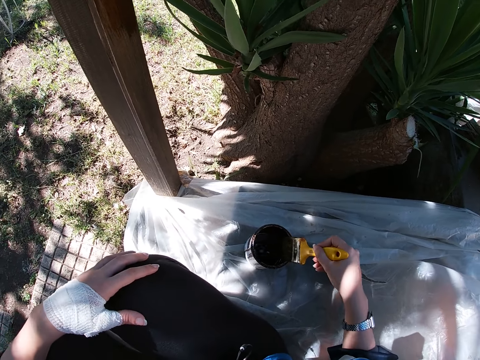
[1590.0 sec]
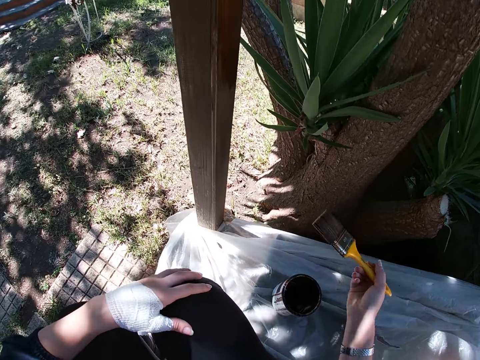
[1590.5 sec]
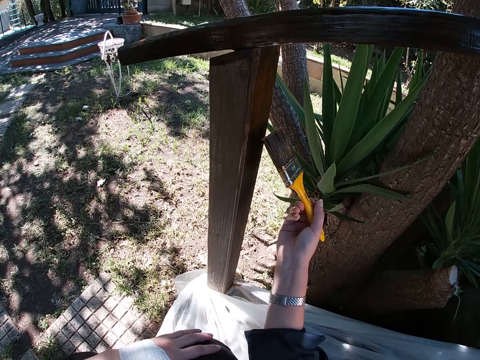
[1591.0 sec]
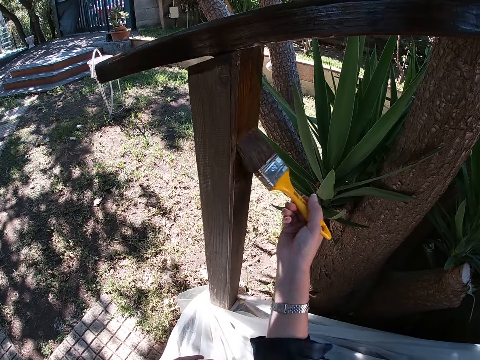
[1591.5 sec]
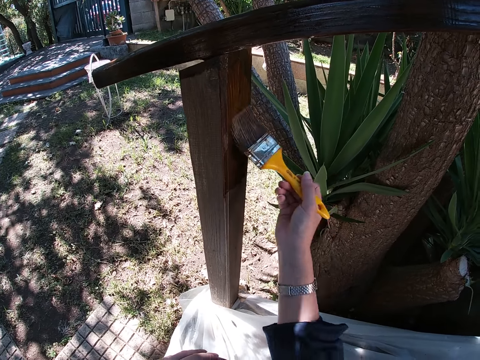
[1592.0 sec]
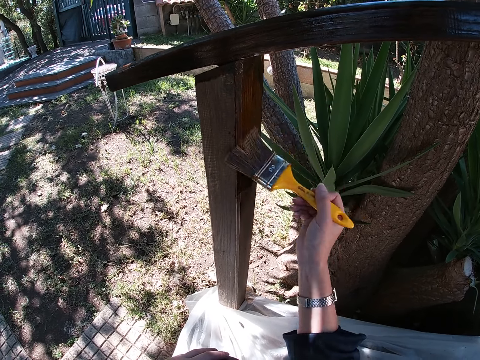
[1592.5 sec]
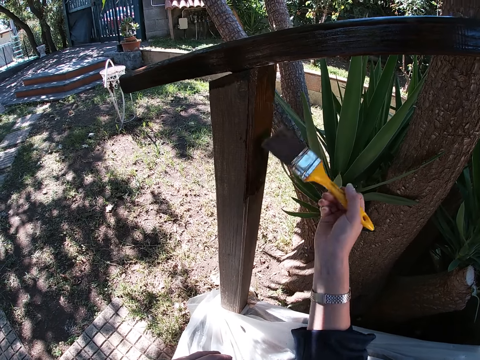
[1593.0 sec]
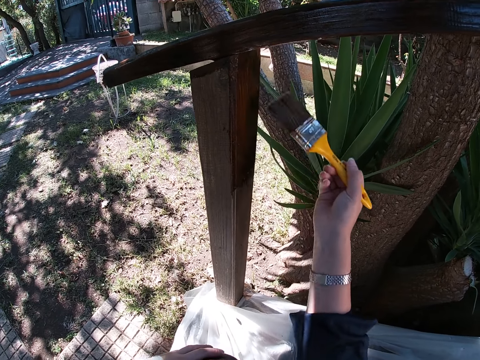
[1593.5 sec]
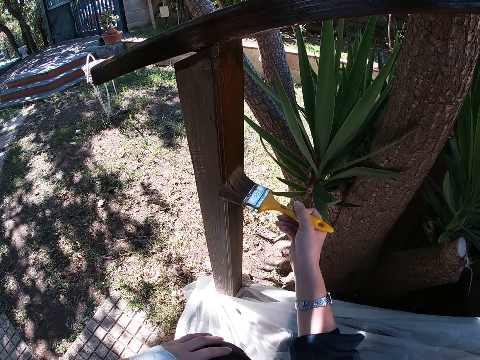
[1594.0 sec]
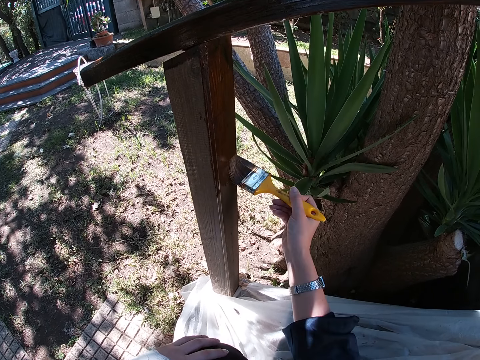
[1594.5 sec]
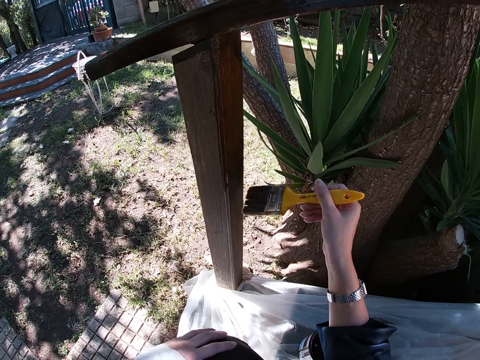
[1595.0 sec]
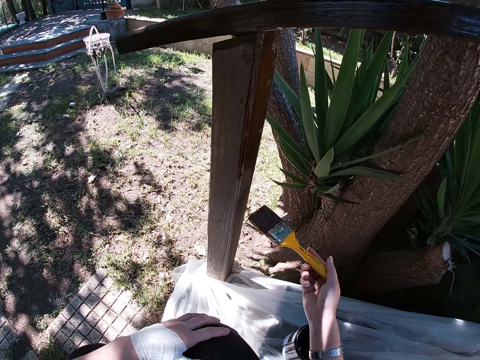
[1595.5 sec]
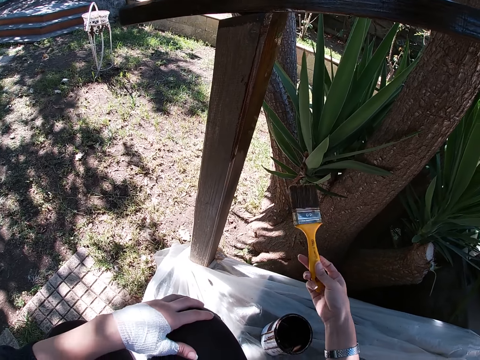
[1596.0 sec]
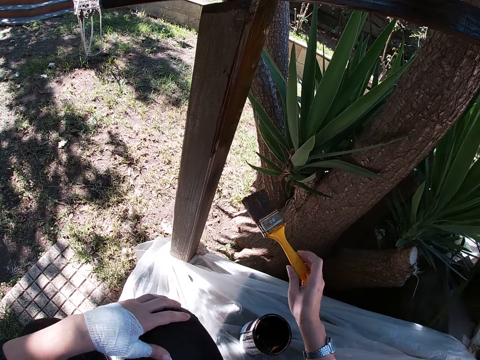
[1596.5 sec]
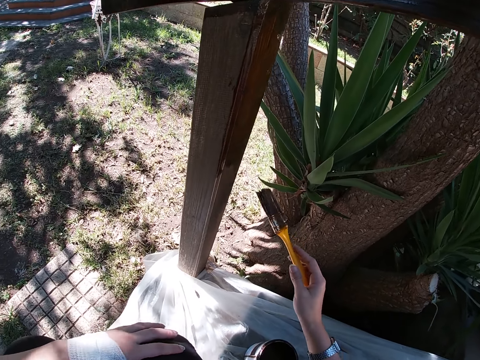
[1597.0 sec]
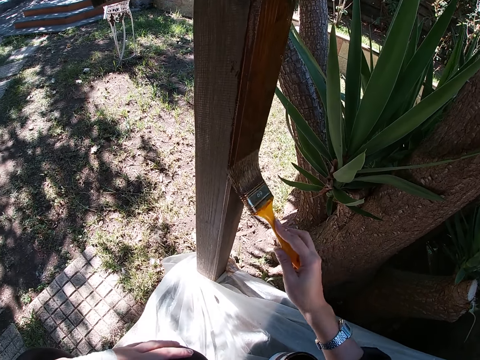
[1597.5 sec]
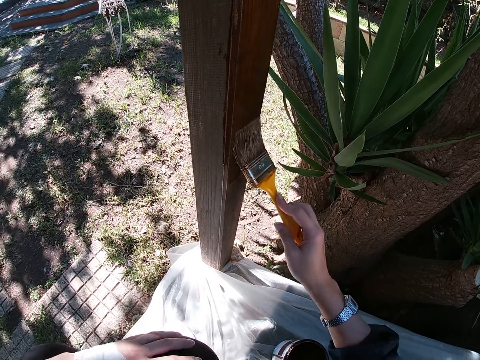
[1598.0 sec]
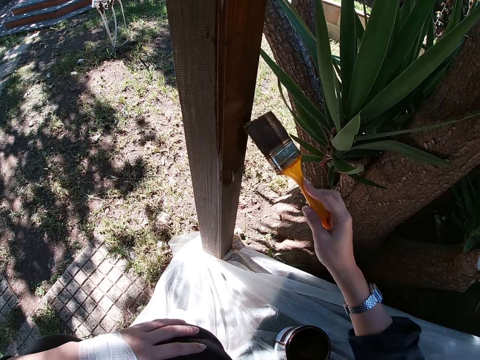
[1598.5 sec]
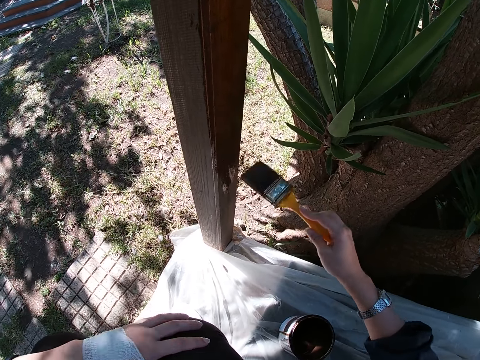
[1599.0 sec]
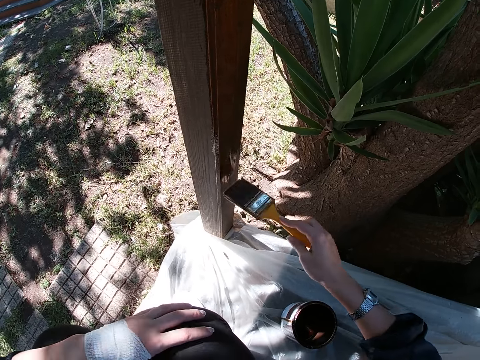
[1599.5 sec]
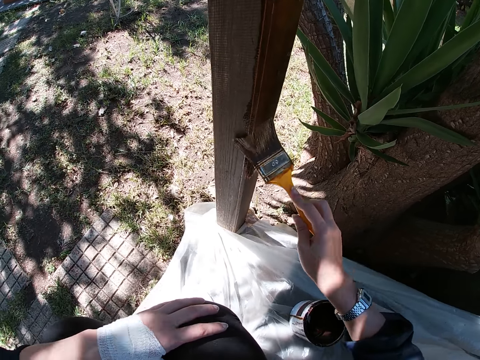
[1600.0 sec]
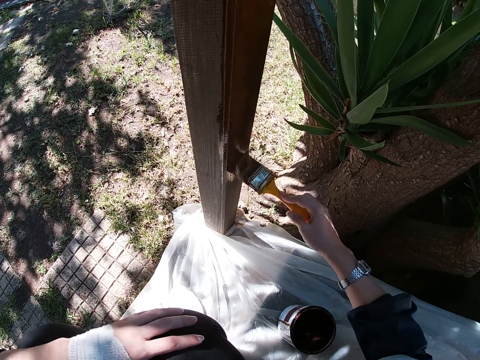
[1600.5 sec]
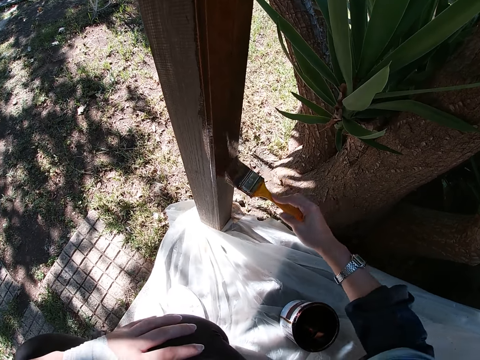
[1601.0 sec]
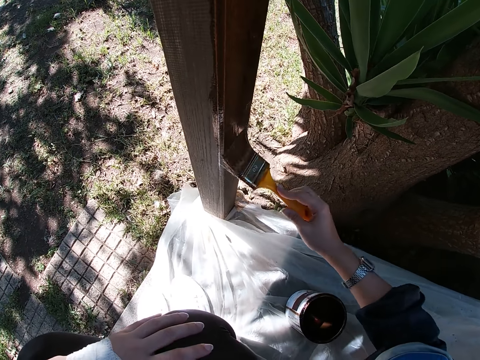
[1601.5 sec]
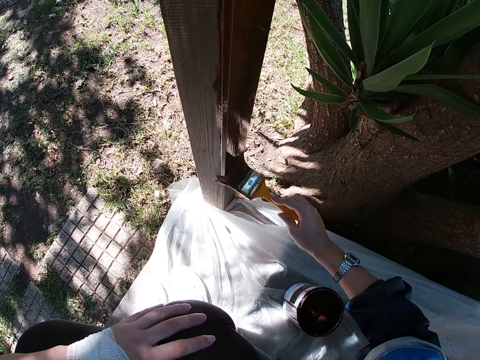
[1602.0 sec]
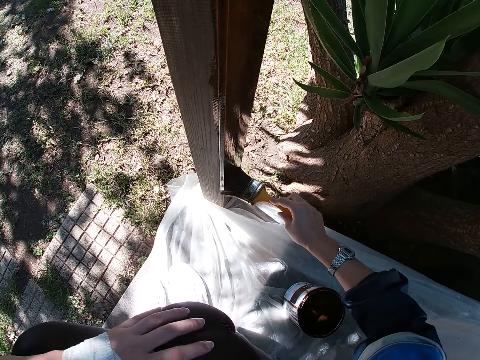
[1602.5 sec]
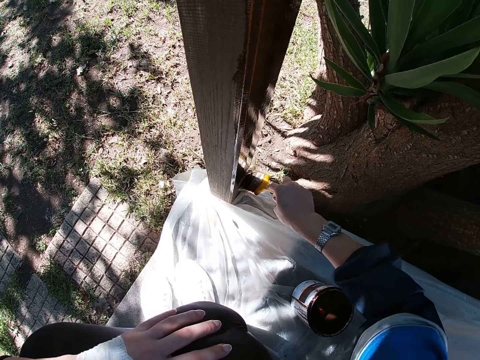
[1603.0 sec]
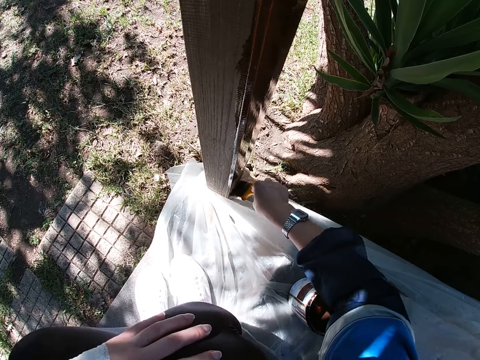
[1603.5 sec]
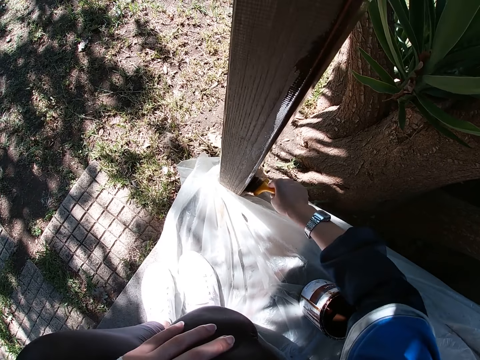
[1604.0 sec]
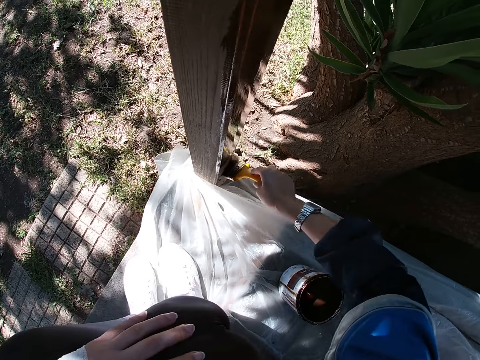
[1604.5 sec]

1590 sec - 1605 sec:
The camera wearer paints the wooden balcony rail with the paint brush in her right hand. She turns the paint brush in her right hand to the other side. She paints the wooden balcony rail with the paint brush in her right hand.

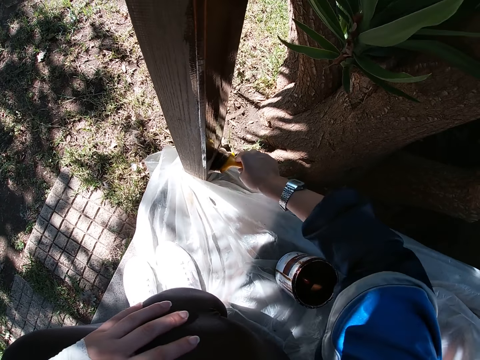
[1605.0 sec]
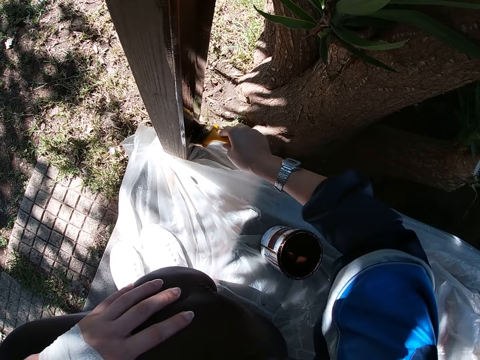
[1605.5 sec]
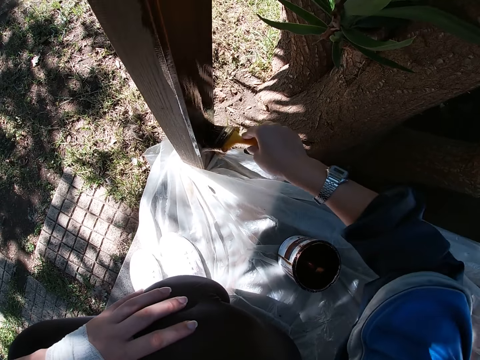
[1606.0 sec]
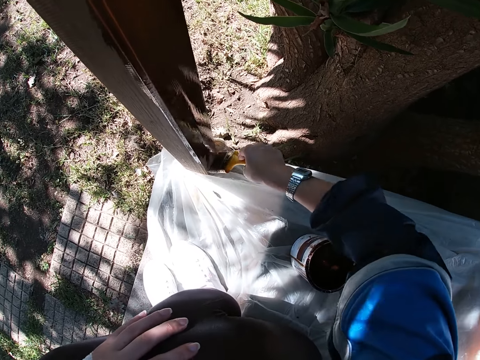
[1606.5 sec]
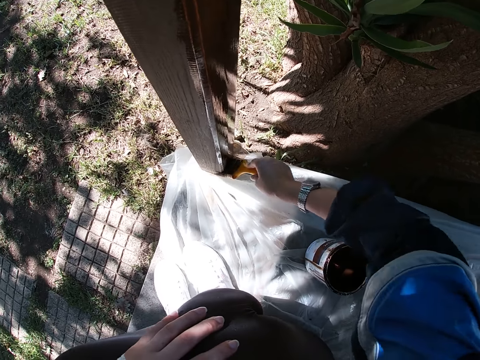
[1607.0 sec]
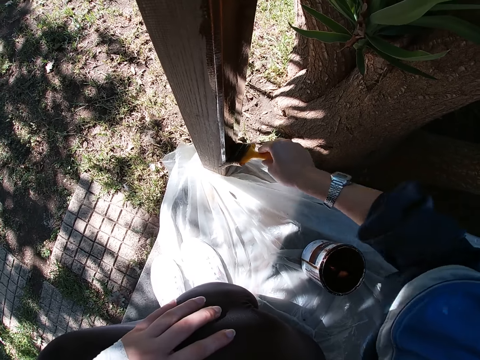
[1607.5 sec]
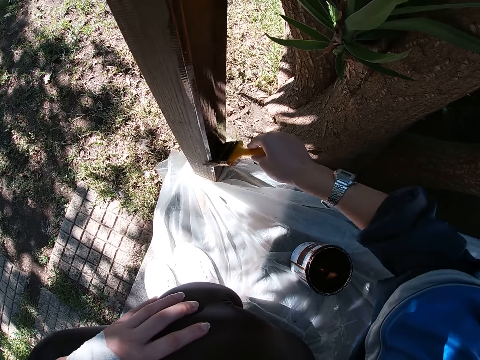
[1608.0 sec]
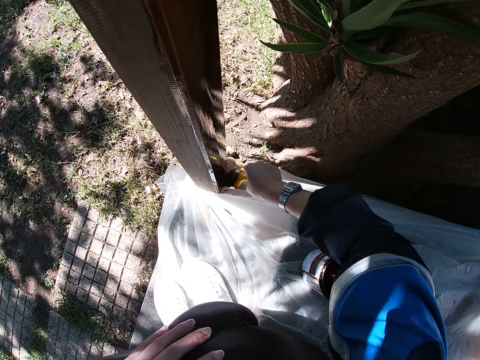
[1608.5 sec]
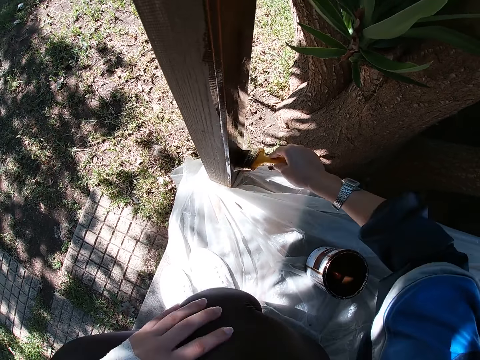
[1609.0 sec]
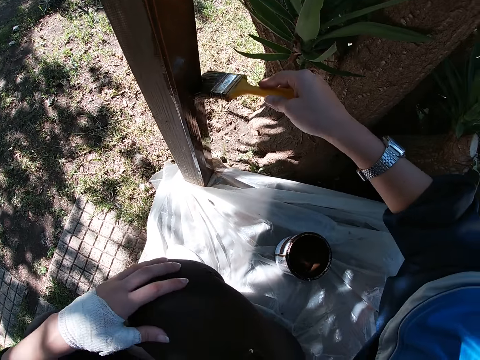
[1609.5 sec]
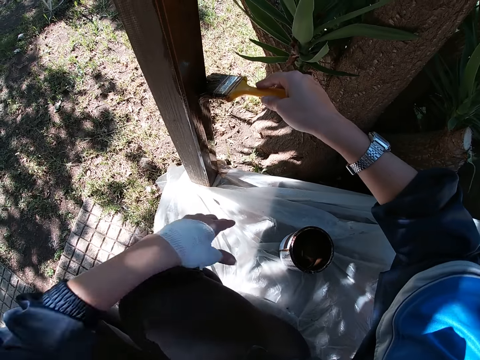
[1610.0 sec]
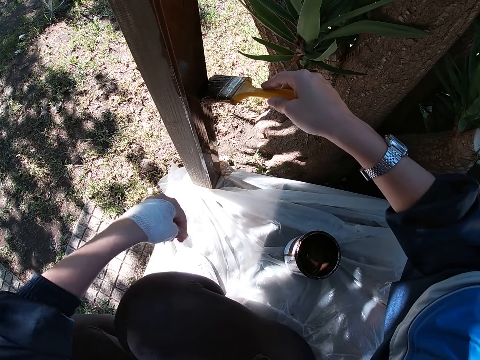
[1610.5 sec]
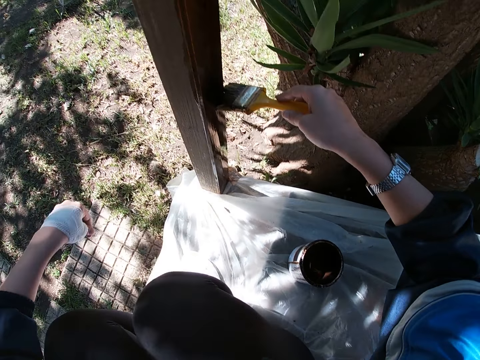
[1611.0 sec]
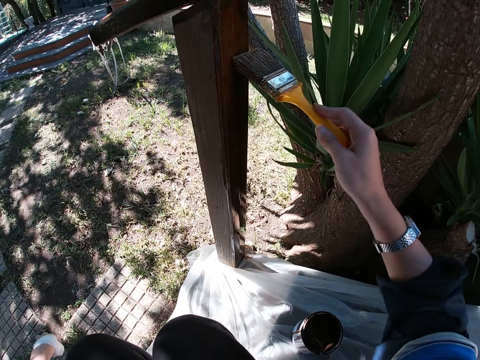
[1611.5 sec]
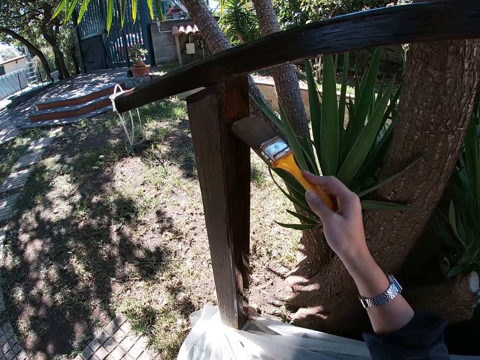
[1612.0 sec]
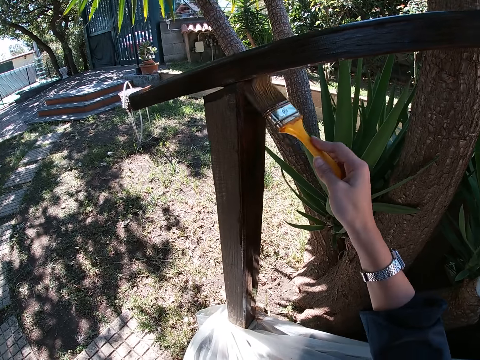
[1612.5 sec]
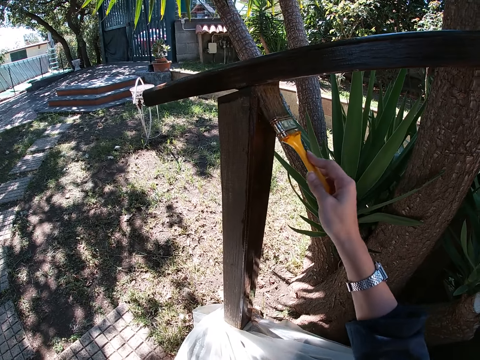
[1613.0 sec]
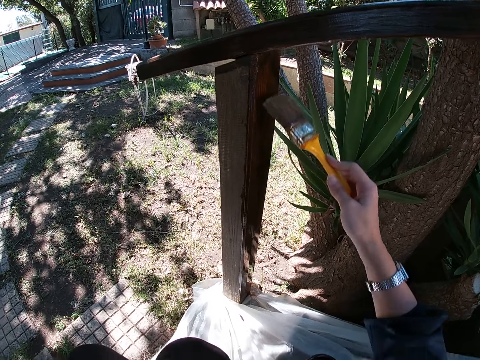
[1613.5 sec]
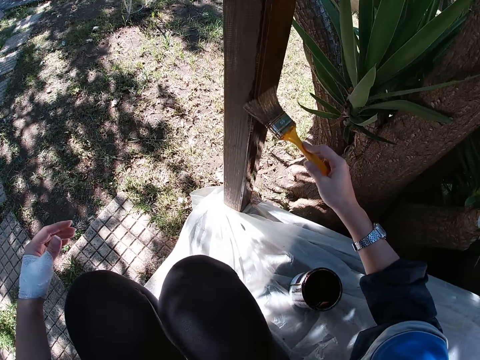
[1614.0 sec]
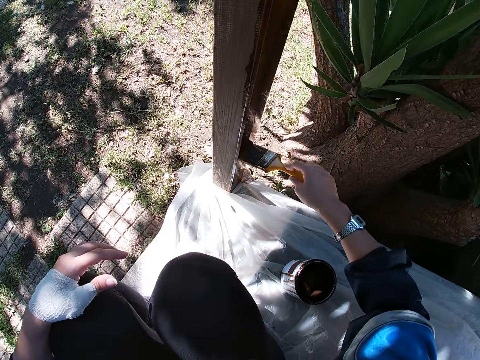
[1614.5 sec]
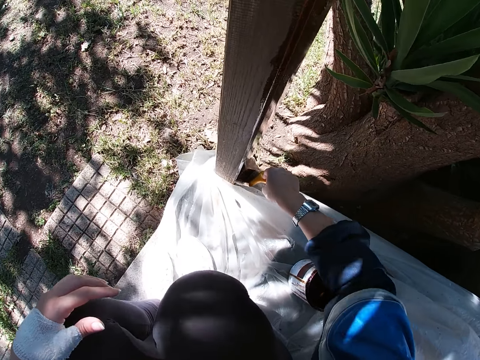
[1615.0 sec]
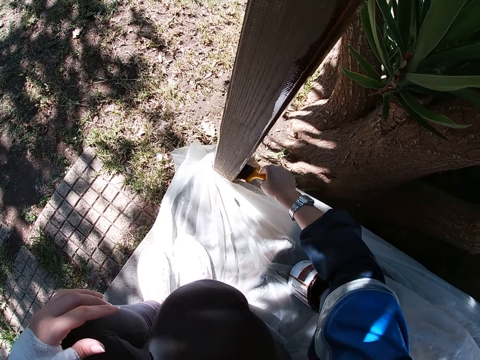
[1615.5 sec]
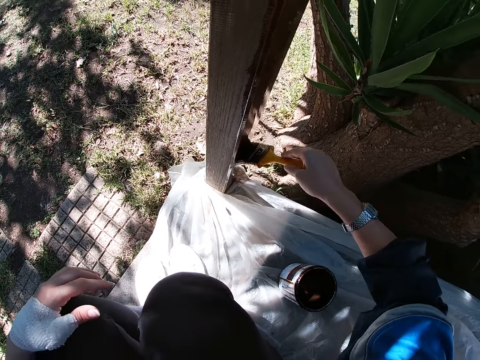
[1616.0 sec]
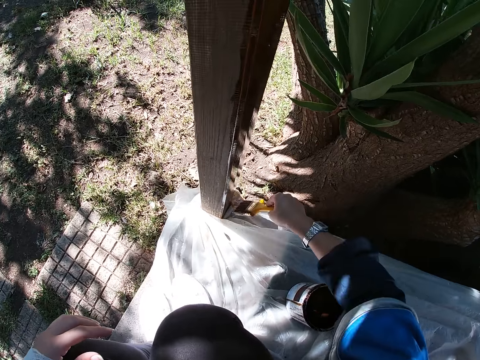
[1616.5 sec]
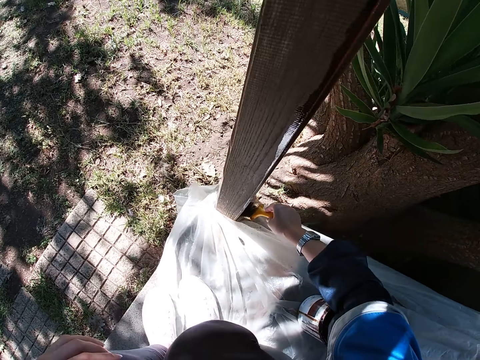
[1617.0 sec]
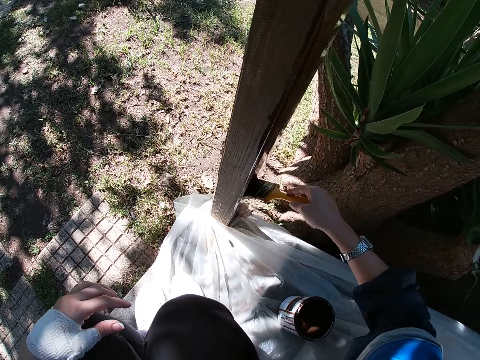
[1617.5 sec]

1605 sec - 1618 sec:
The camera wearer moves her left hand. She takes something from her cloth. She paints the wooden balcony rail with the paint brush in her right hand. She puts something on the ground. She places her left hand on her left knee.
